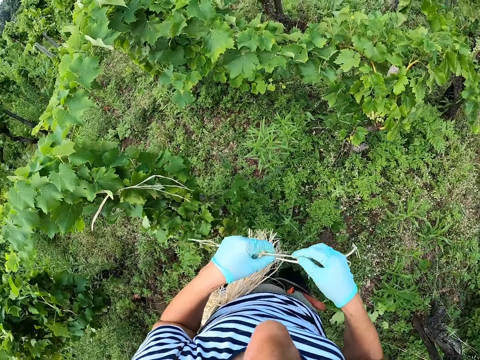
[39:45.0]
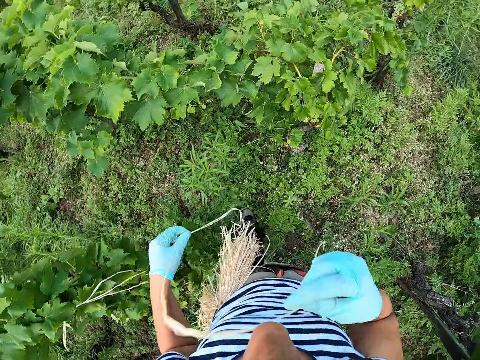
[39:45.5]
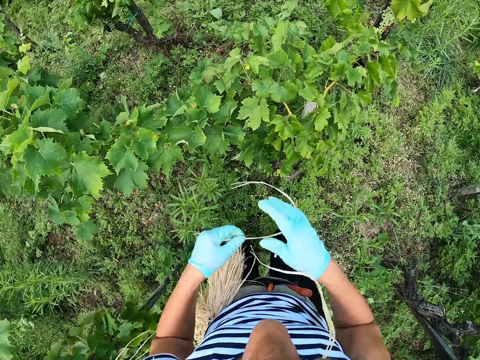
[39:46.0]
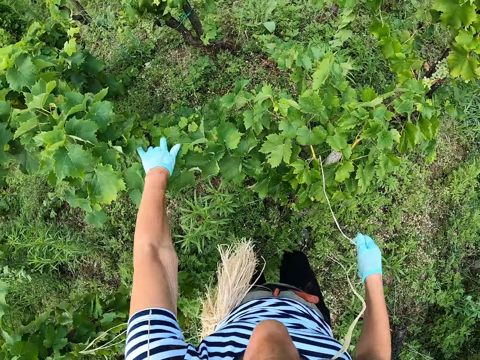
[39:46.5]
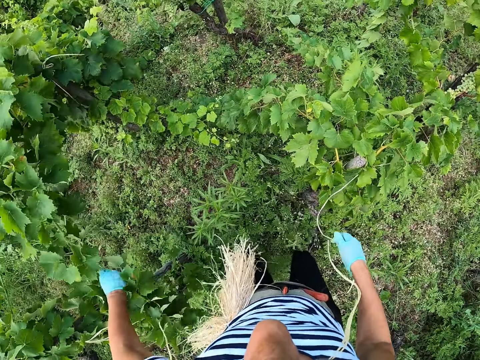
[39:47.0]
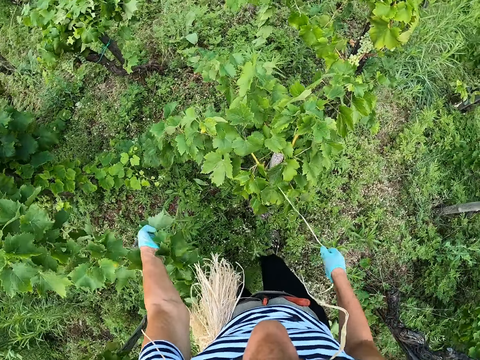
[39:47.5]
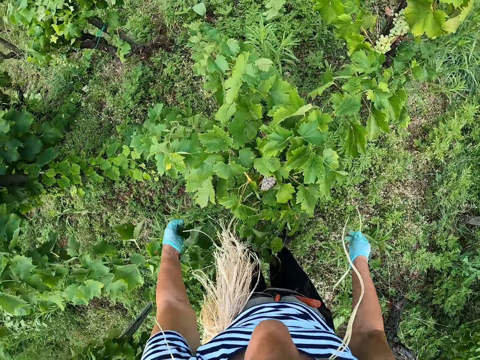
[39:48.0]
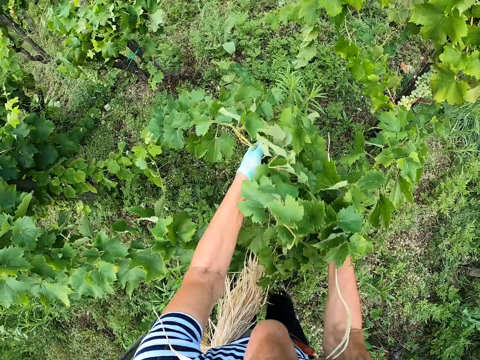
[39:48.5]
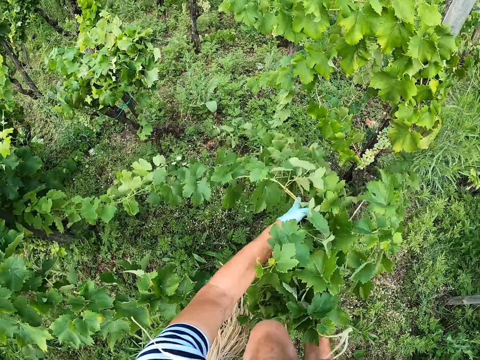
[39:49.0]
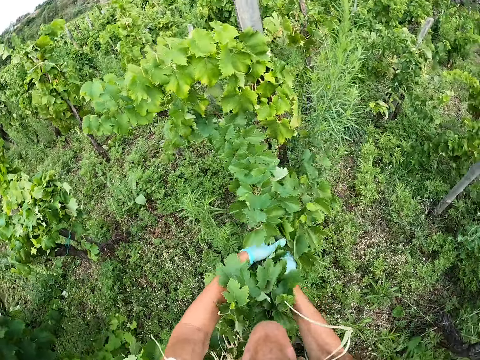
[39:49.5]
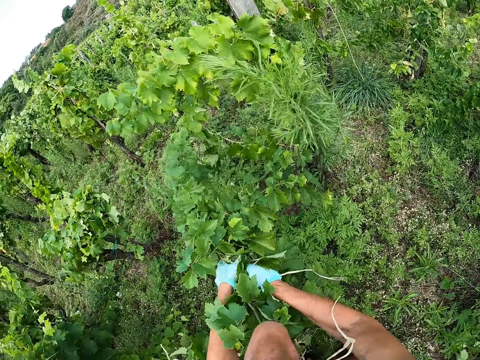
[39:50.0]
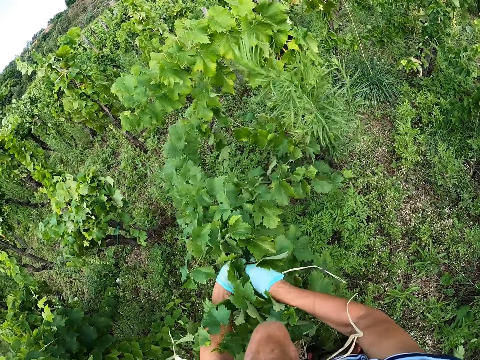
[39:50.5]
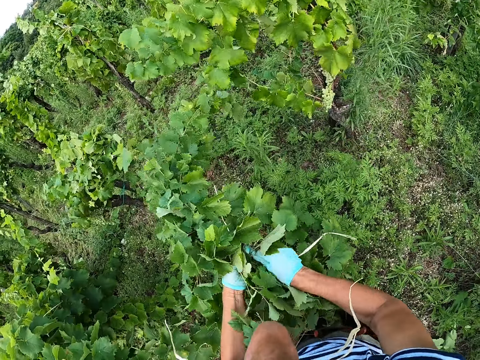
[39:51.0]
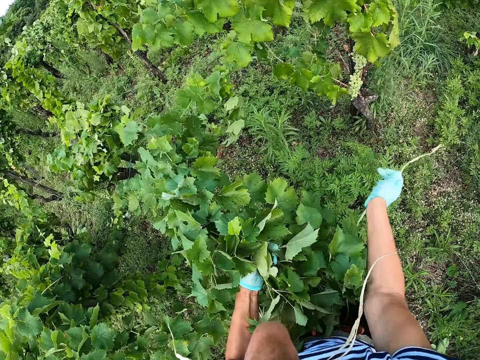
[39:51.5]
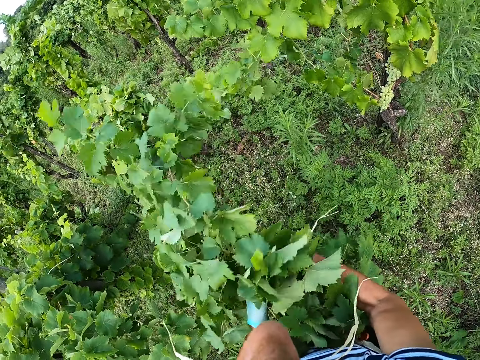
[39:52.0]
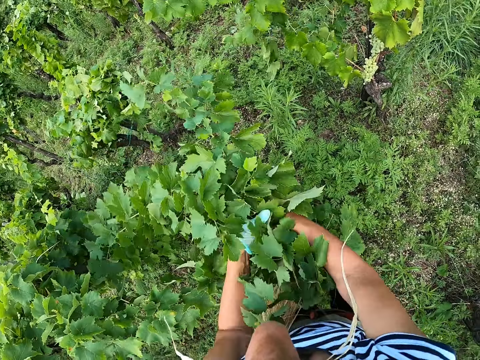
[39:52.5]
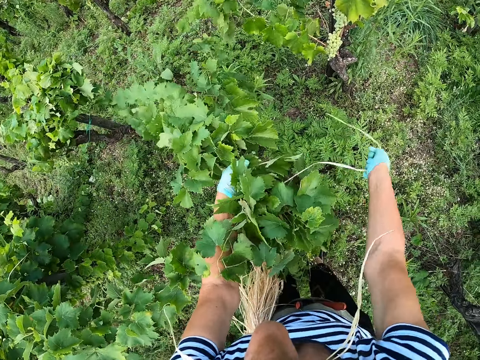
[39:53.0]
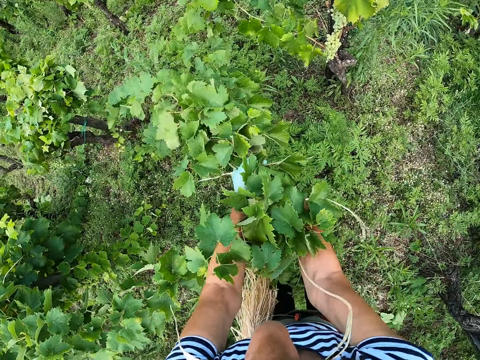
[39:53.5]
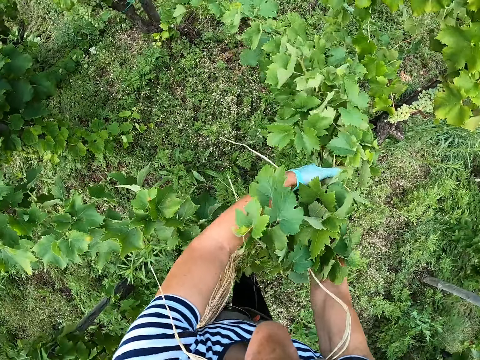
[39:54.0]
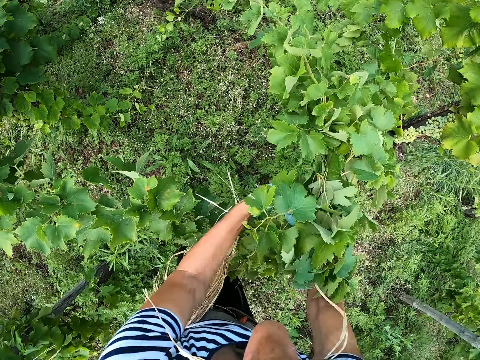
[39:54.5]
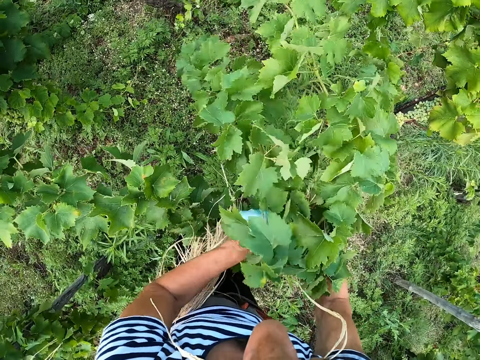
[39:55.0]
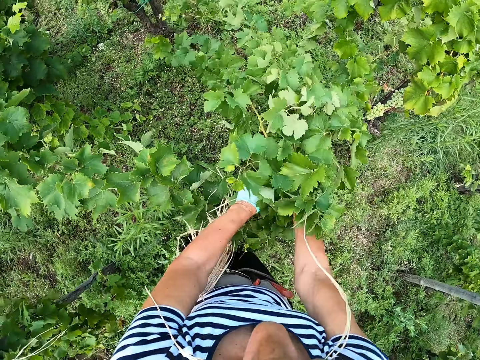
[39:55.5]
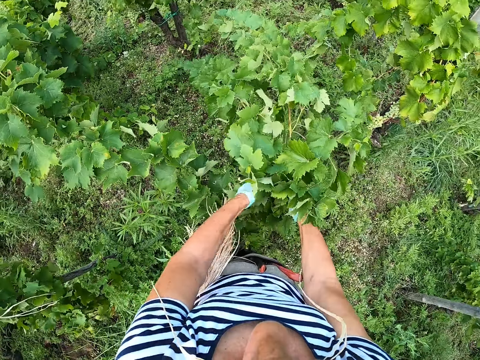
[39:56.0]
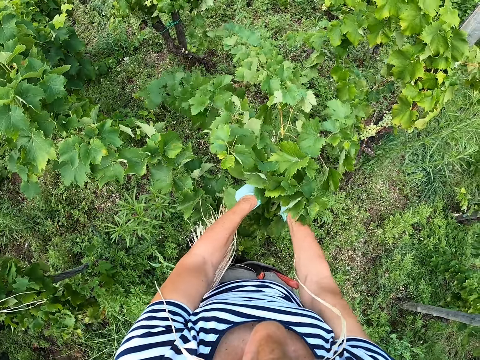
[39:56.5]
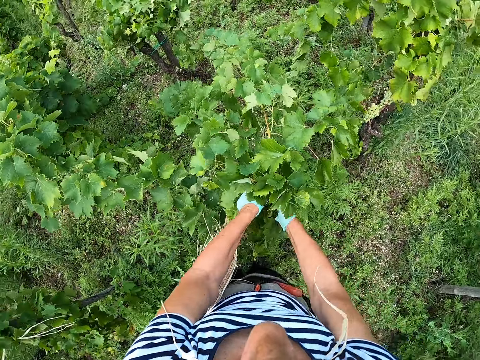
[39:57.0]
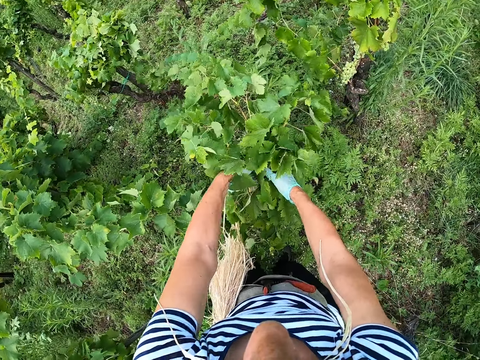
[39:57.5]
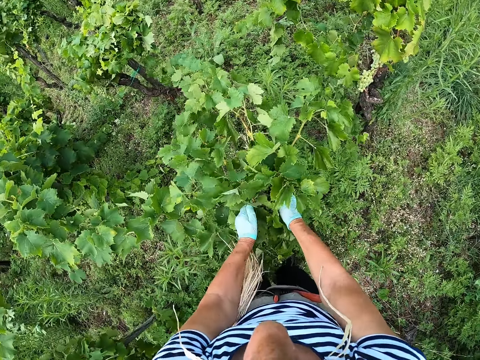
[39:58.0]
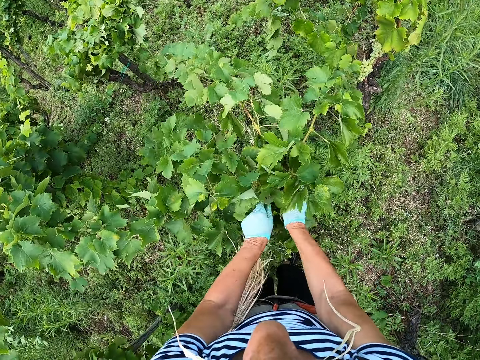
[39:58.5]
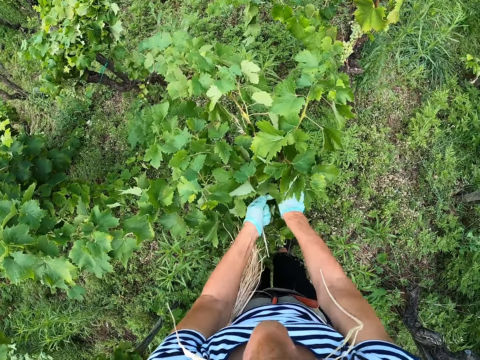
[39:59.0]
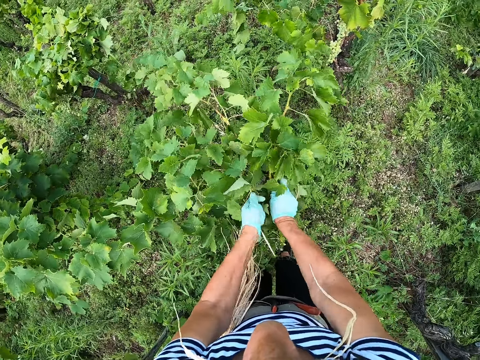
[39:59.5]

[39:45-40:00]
The camera wearer holds a rope with the mouth. They make a move. They touch leaves. They pull the leaves together. They tie the leaves together.

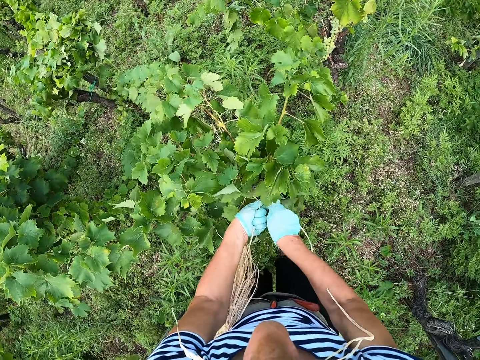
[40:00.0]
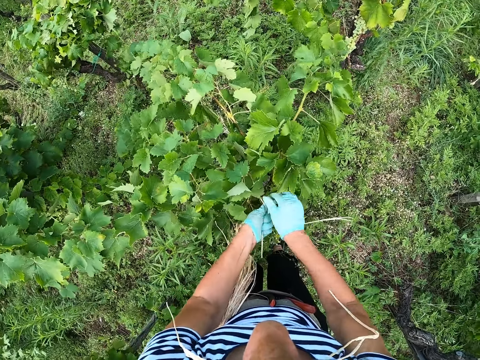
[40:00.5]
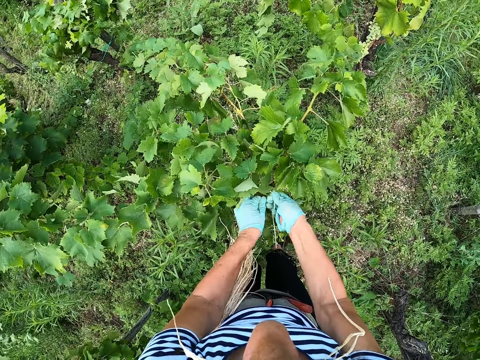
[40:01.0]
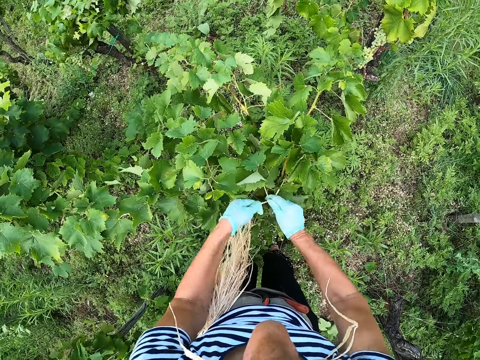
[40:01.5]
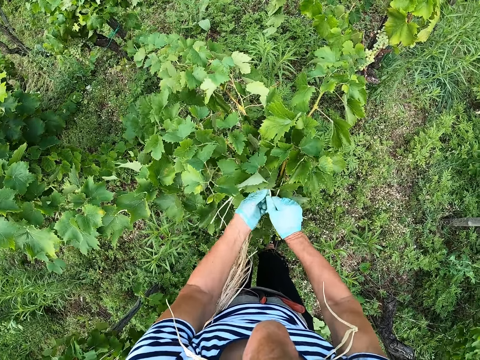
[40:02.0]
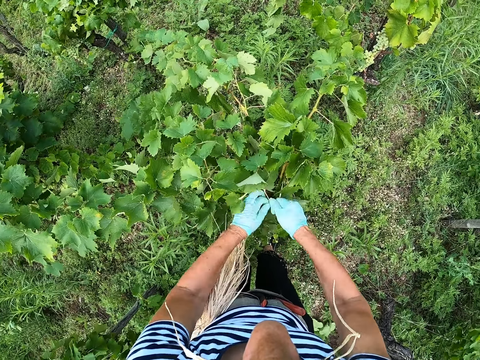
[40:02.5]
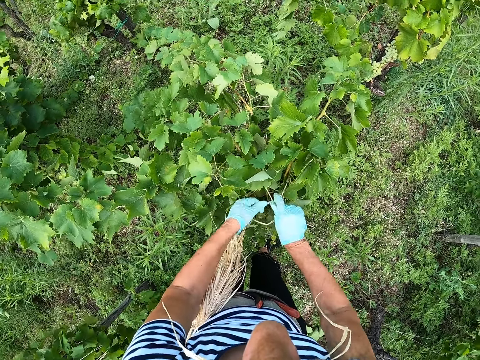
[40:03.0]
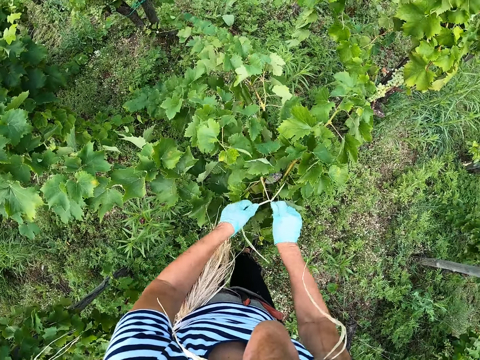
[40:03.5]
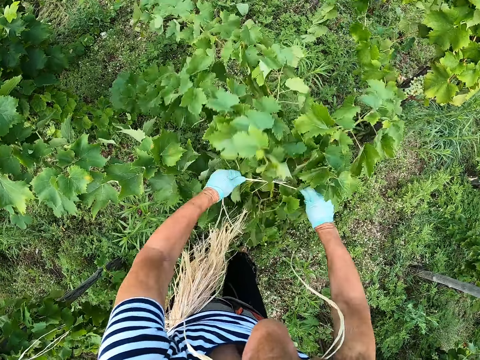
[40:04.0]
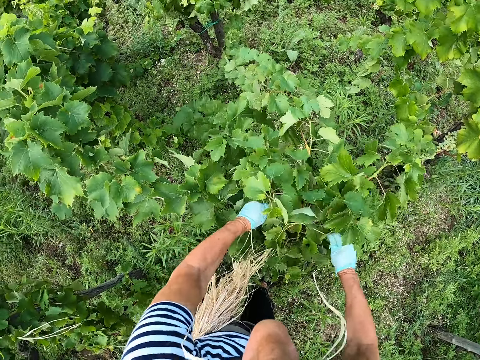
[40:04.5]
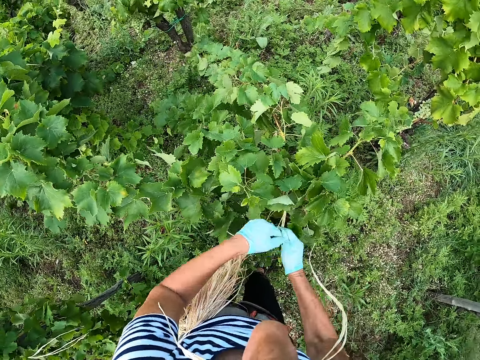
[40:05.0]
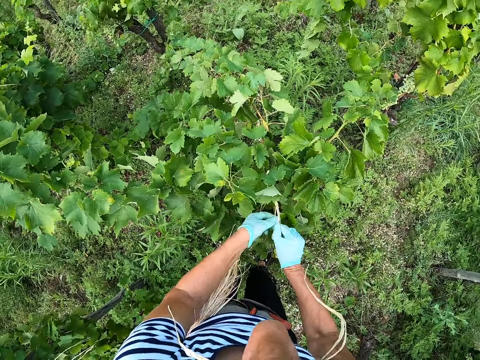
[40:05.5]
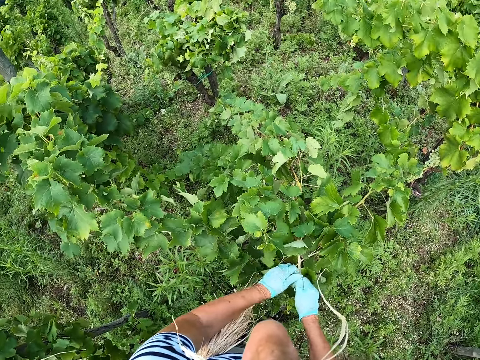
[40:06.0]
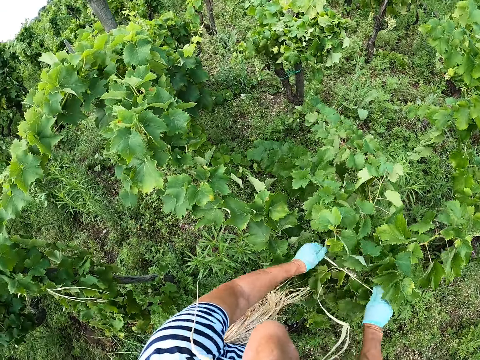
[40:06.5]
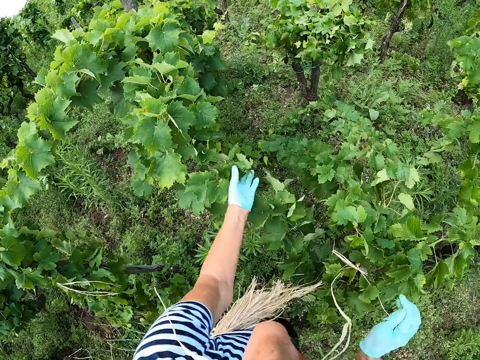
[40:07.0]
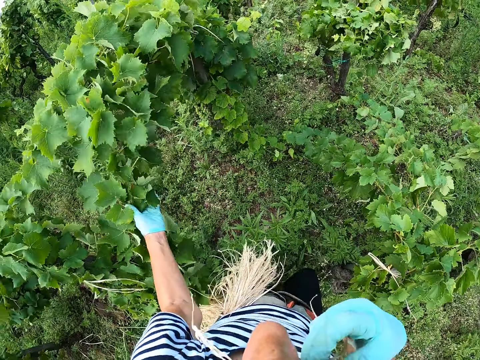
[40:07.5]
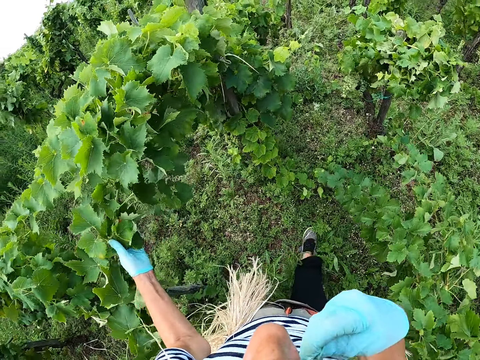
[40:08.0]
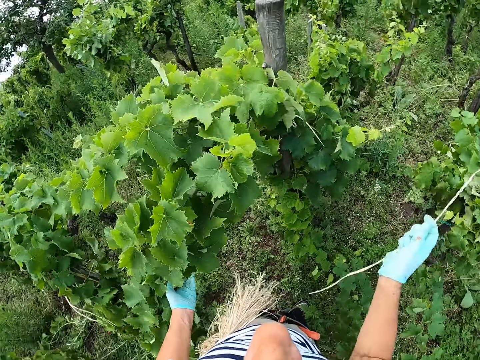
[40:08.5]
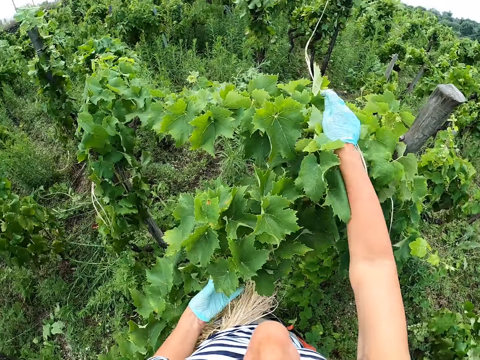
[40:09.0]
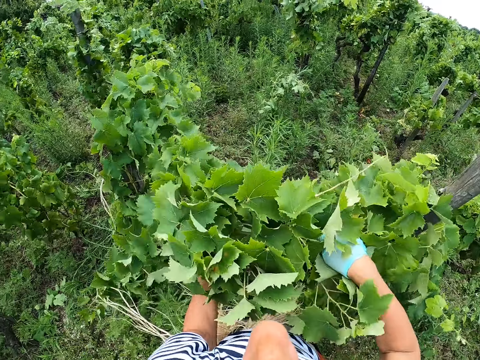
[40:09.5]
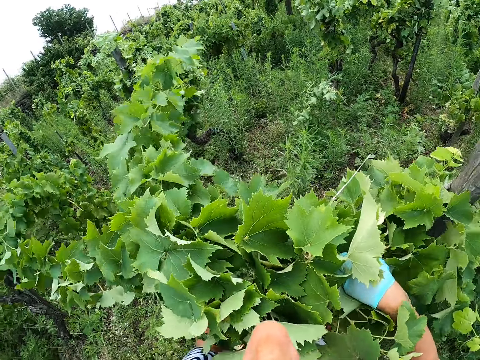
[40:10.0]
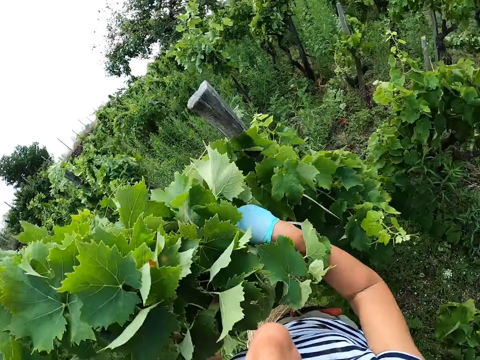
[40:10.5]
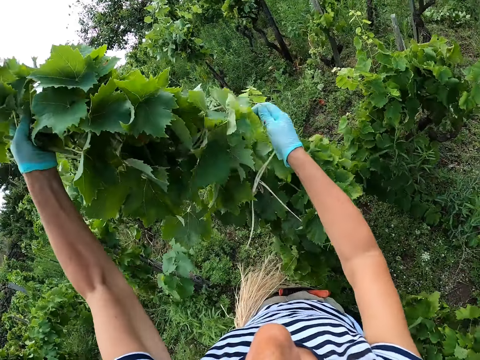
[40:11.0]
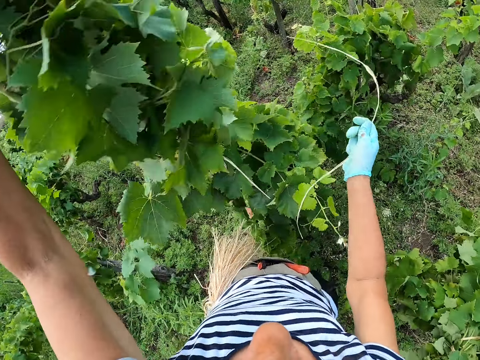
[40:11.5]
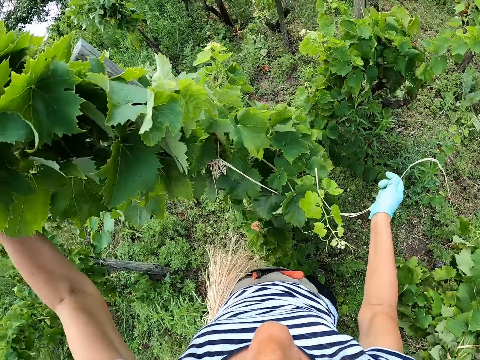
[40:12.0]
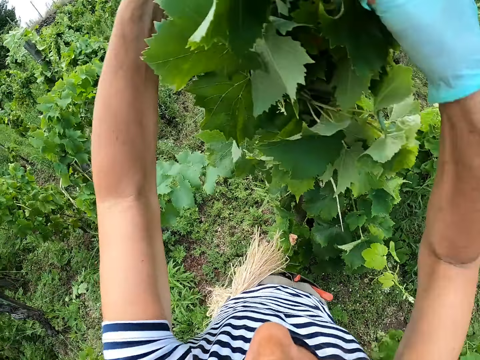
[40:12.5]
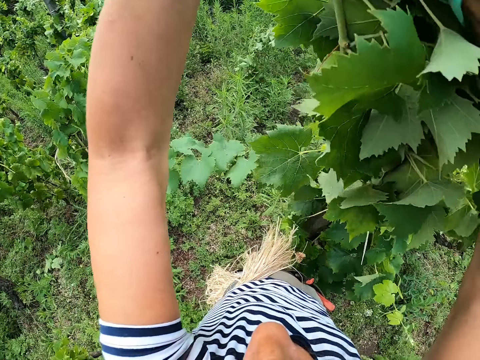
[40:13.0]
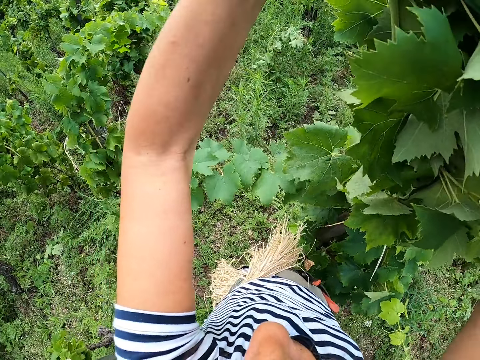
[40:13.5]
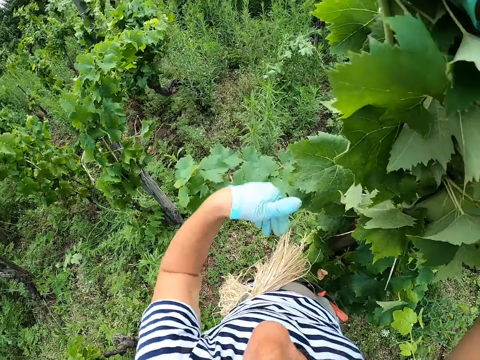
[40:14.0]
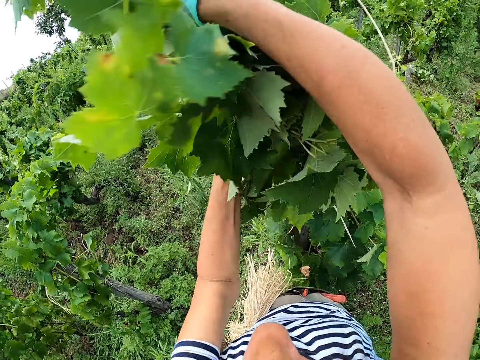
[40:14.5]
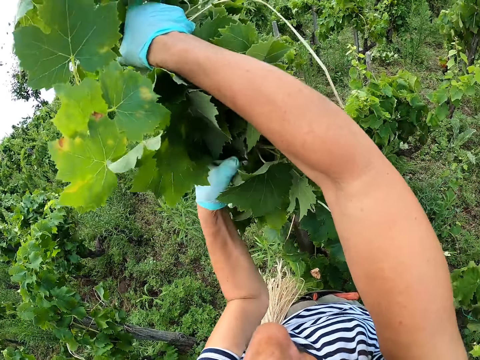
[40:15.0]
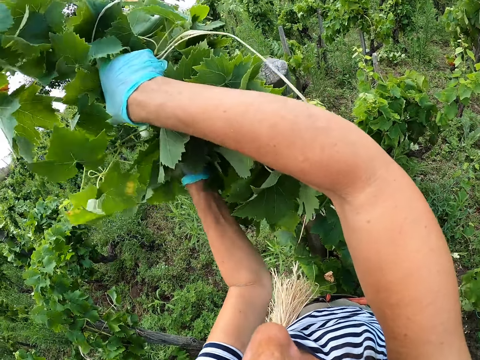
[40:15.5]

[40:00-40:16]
The camera wearer walks in the garden. They collect leaves. They pull the leaves together.
